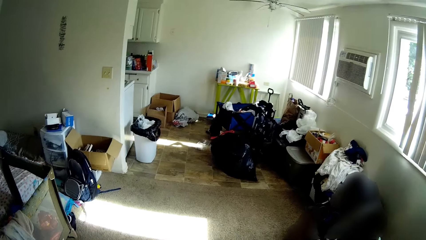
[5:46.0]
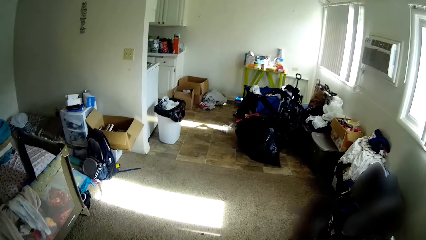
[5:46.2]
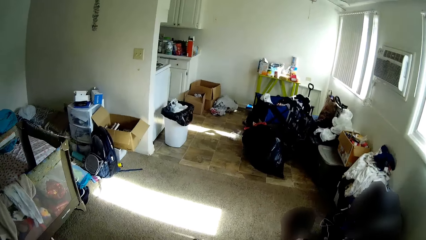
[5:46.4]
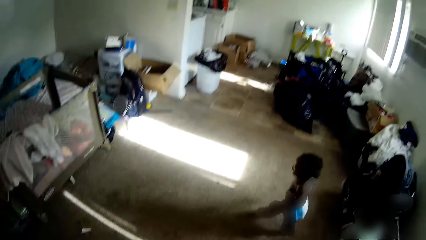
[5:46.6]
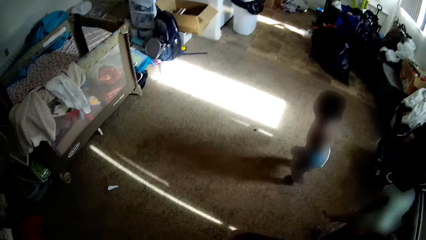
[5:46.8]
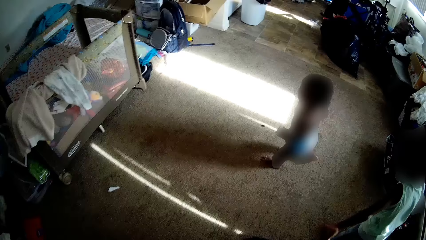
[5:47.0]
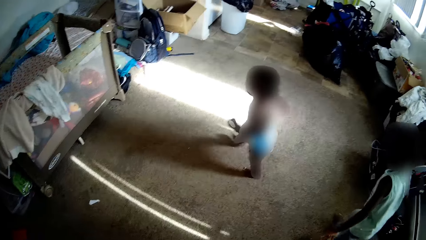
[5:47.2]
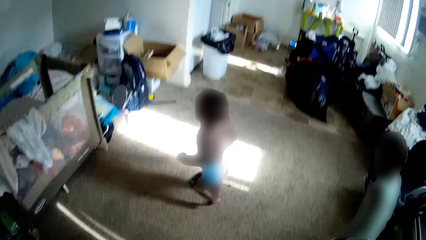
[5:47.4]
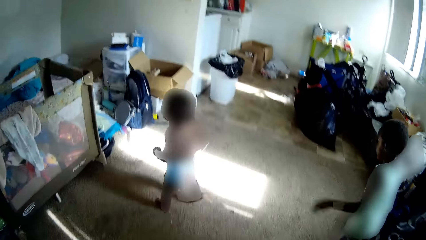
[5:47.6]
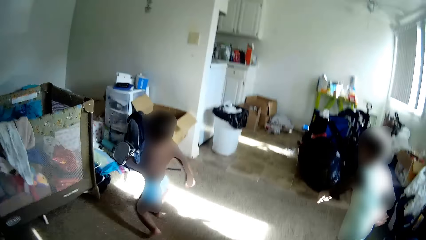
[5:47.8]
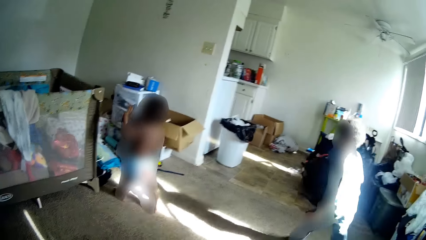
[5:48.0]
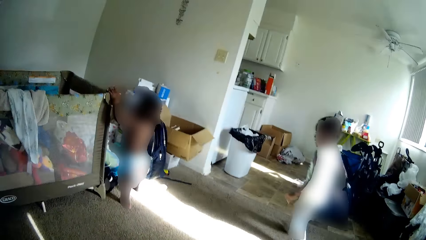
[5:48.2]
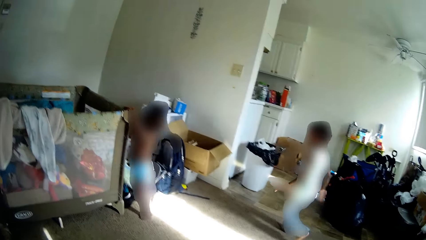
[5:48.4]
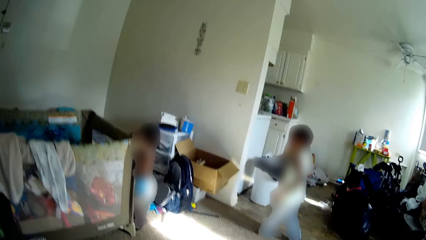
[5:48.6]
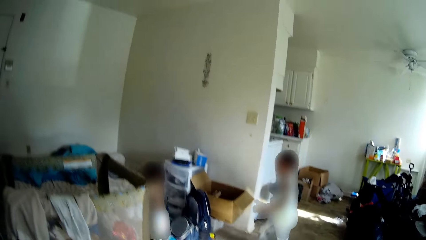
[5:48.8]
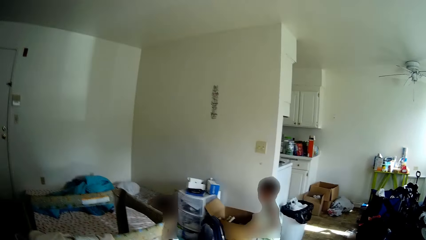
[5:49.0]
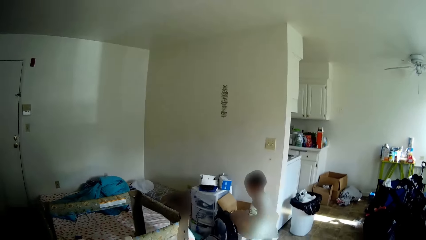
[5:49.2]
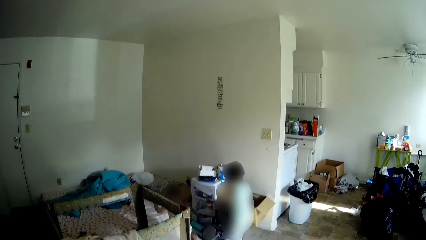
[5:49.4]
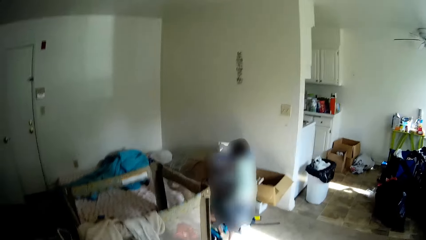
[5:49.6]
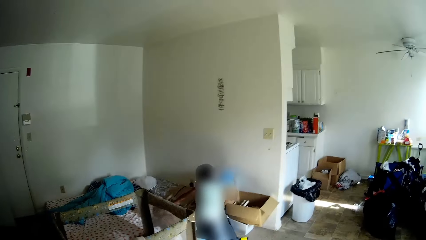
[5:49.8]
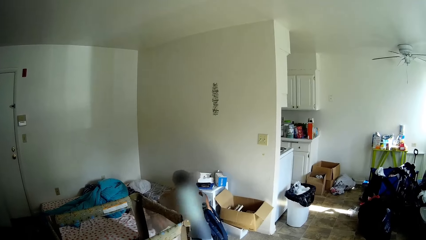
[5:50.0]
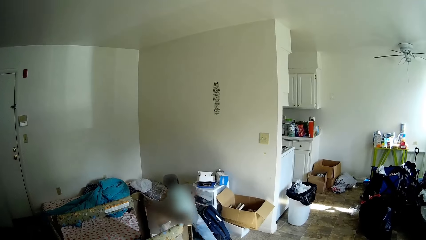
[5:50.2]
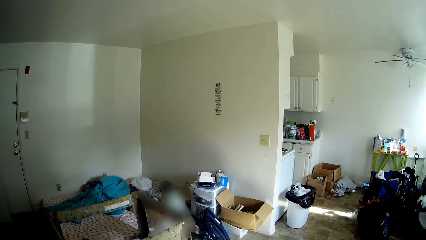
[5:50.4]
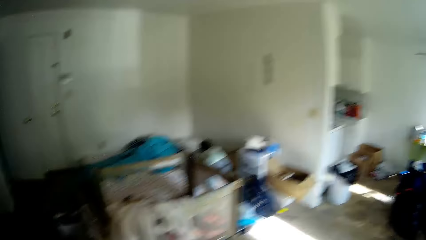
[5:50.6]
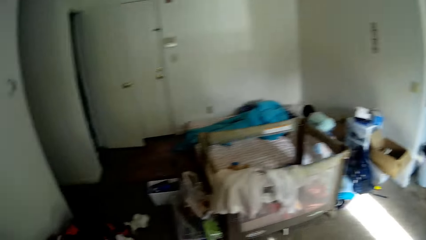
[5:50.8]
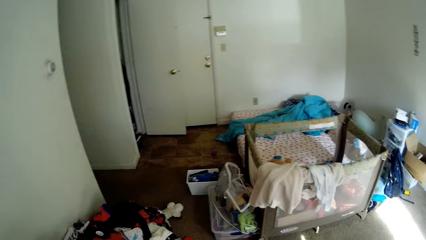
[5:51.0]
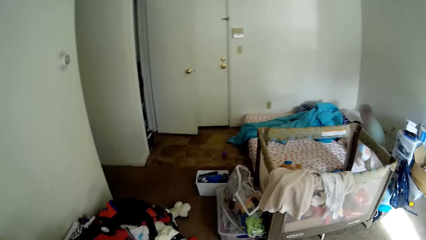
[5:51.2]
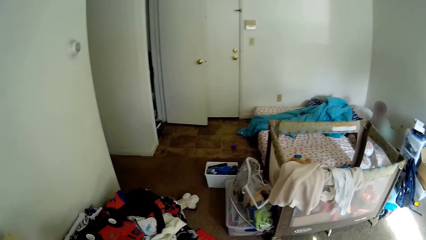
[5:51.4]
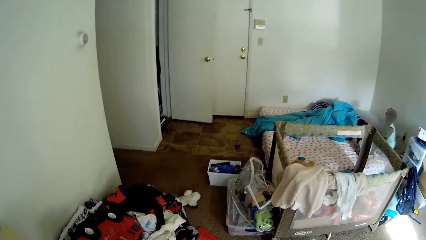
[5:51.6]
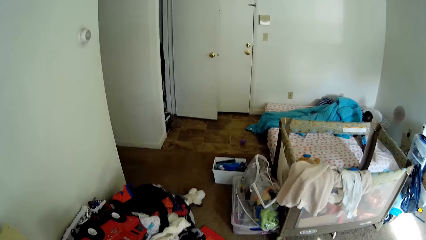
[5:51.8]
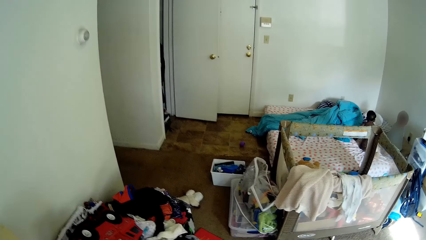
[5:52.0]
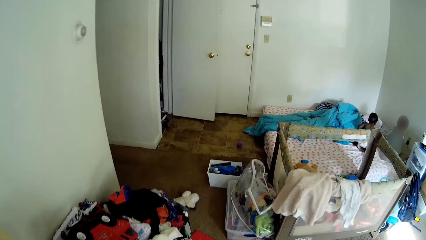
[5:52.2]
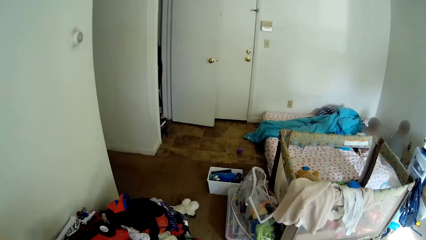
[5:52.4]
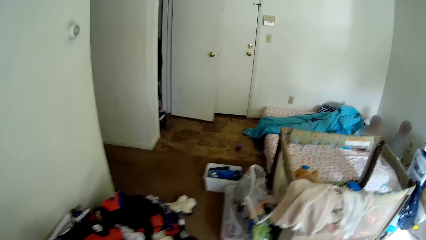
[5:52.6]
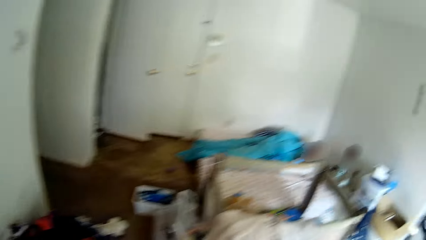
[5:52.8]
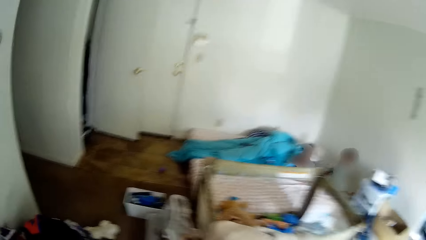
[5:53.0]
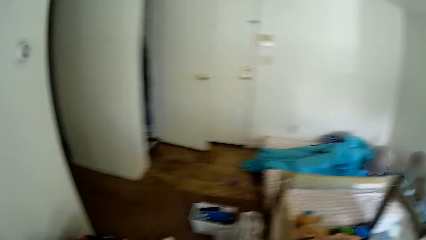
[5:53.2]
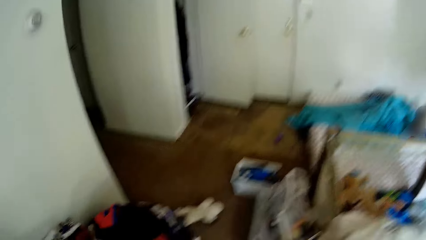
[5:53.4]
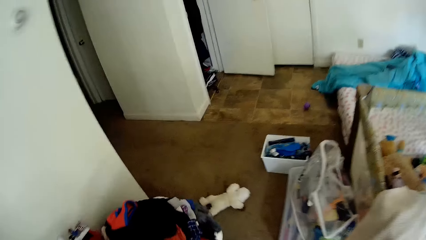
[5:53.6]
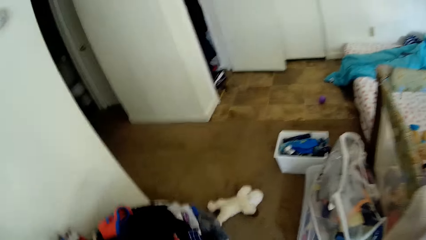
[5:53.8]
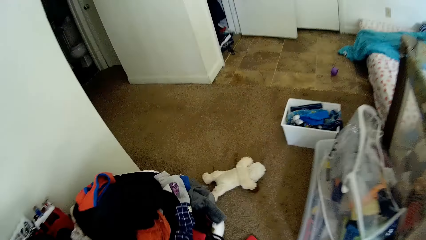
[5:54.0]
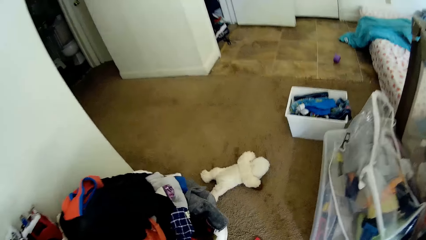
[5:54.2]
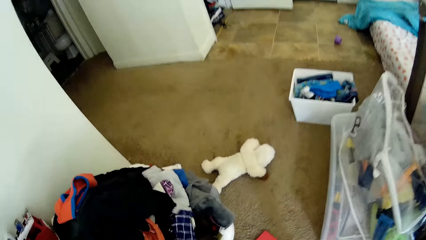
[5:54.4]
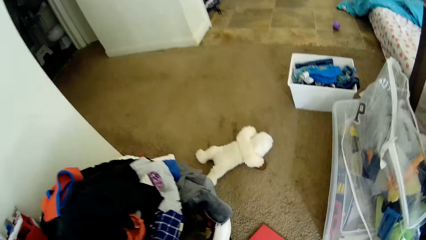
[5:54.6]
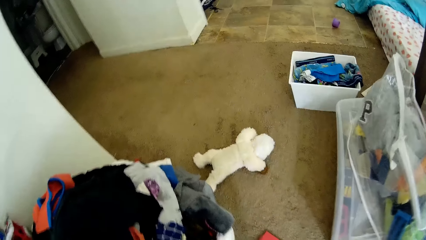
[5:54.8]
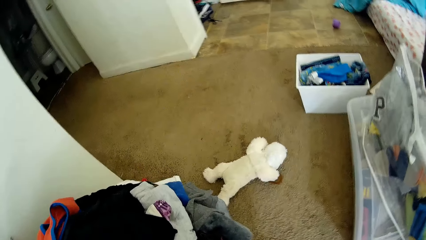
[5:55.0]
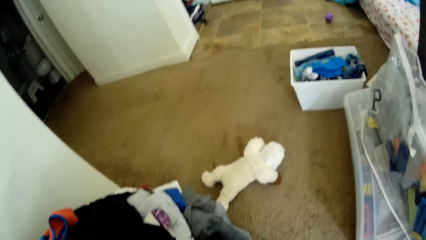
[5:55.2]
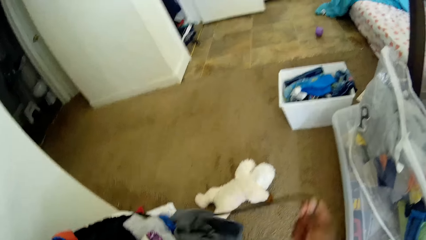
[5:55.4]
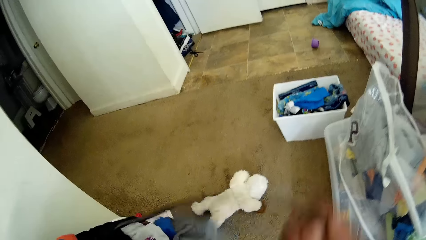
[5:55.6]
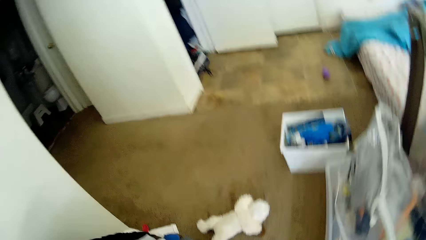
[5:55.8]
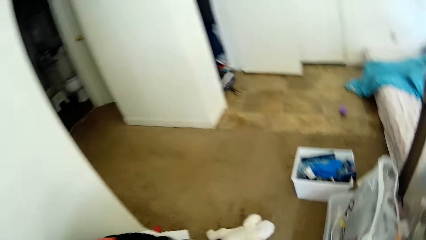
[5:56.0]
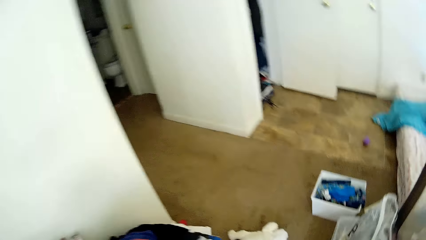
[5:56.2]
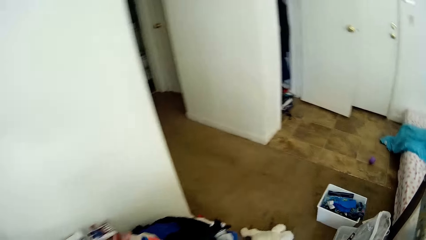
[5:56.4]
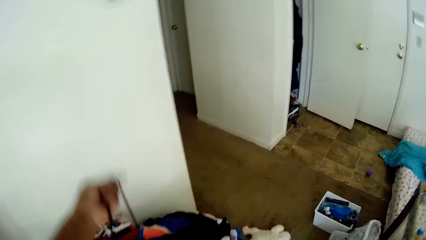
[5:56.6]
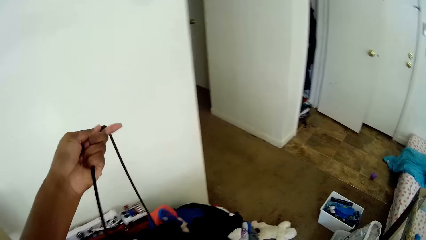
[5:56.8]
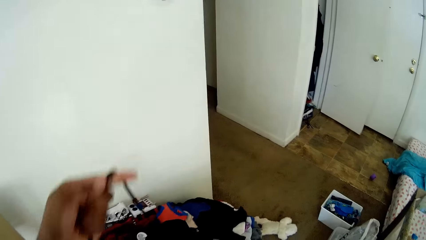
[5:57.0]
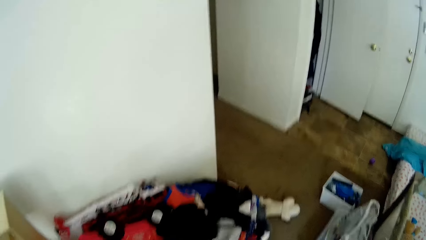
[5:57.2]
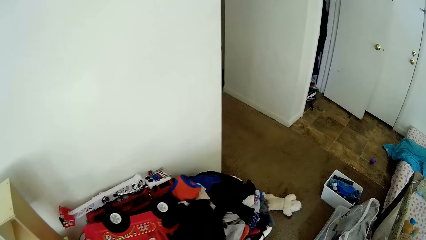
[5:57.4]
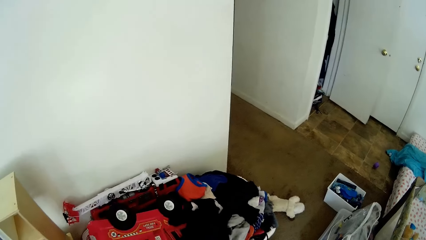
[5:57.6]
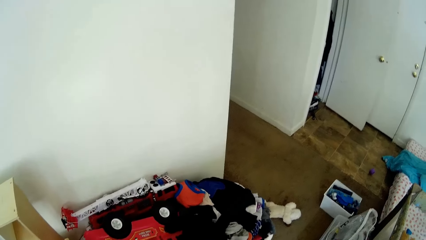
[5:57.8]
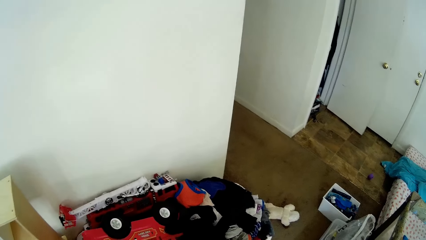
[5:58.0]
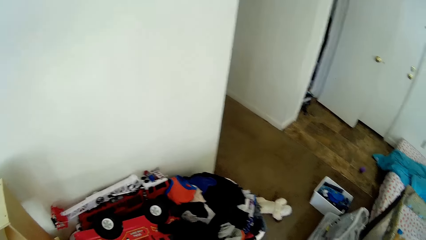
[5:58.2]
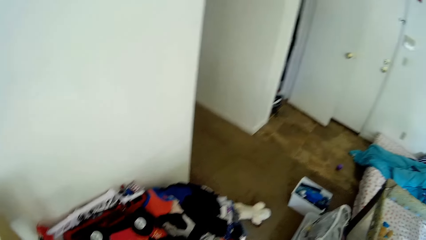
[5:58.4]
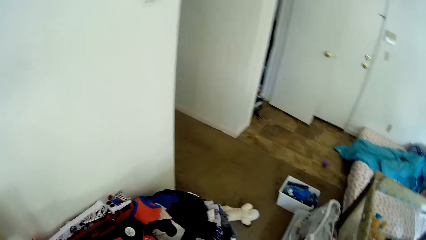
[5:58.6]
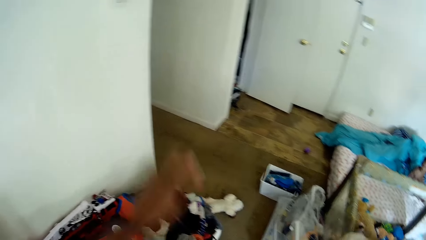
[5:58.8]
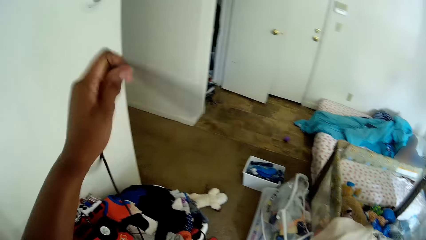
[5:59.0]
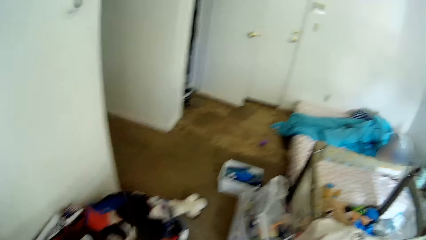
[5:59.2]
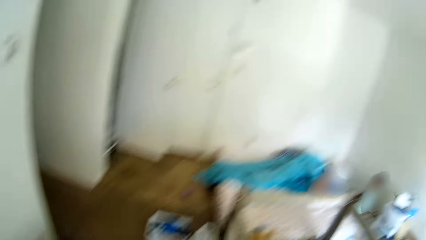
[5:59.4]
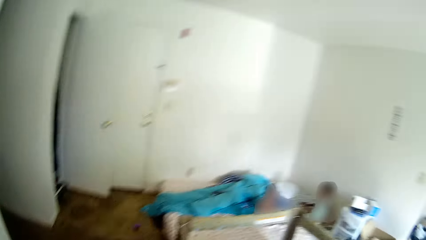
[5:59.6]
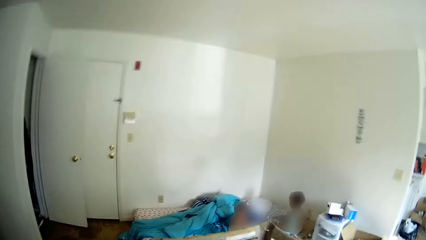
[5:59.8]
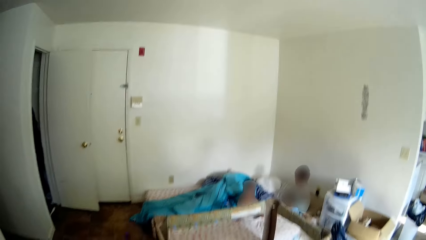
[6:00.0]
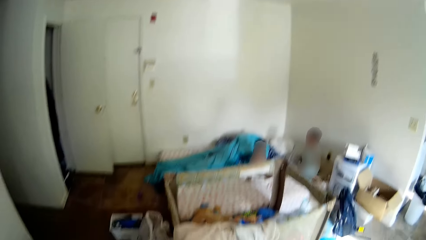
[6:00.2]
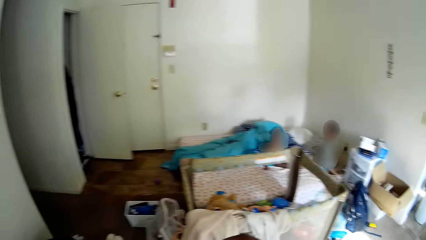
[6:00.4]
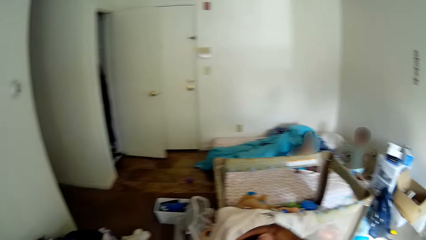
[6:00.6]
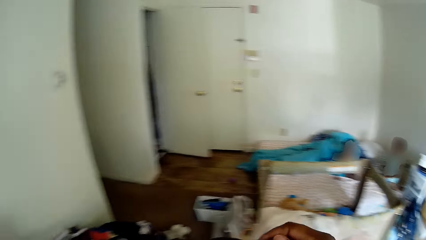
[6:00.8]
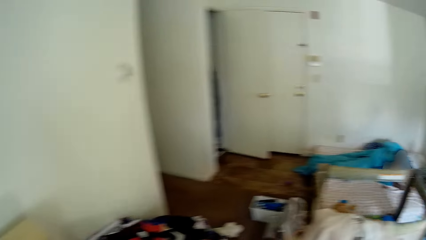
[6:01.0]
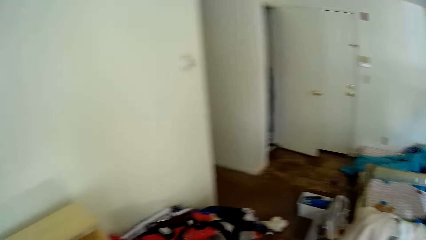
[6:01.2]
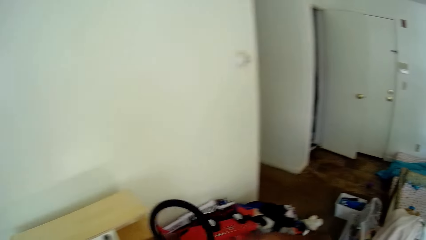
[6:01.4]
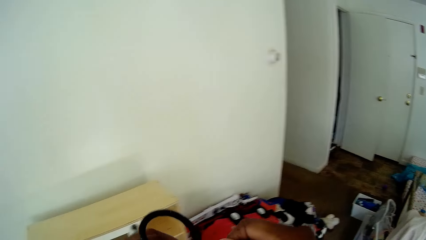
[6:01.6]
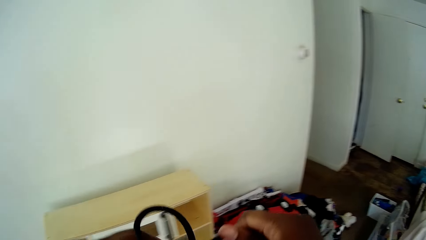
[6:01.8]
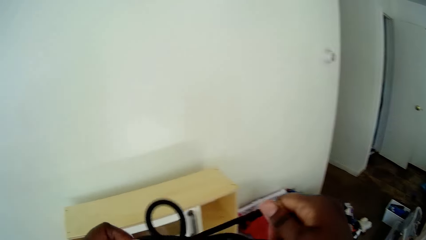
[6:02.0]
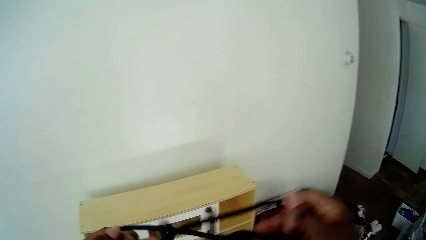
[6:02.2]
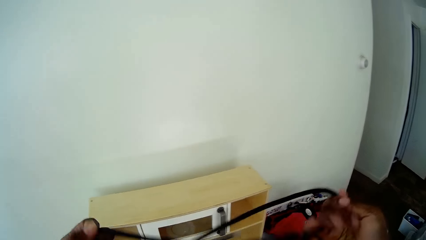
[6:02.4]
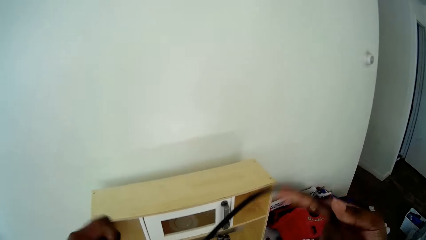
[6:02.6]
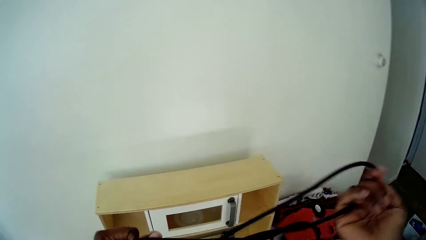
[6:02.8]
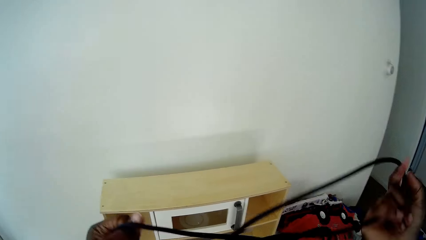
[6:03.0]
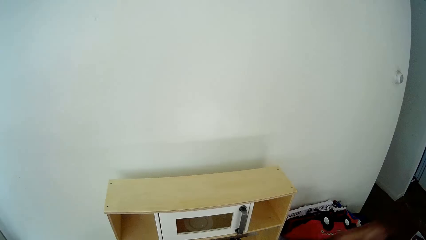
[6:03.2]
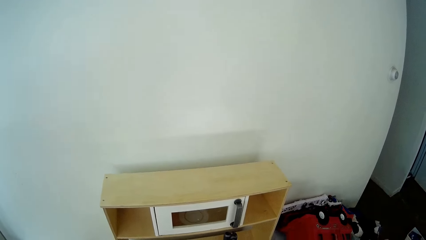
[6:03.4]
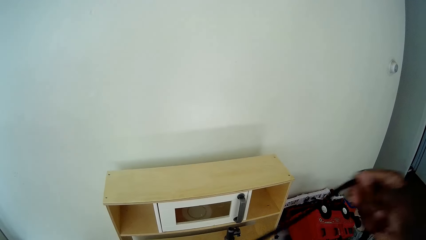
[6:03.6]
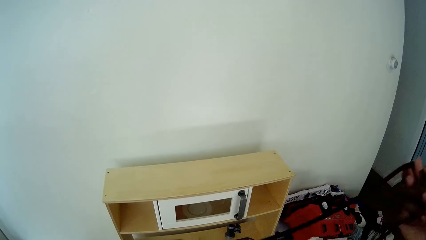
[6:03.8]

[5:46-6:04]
The toddler walks to the bed. The girl walks to the bed. The toddler places her left hand on a cradle. The camera wearer interacts with the girl. They pull a wire with both hands. They move something with both hands. They do something. They move a rope with both hands. They move their hand. They fold the rope with both hands.
